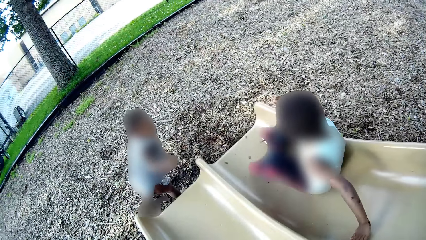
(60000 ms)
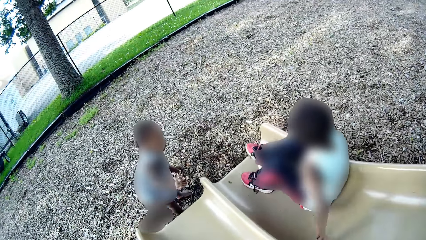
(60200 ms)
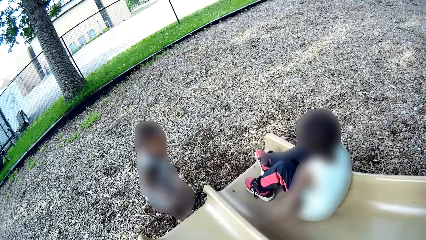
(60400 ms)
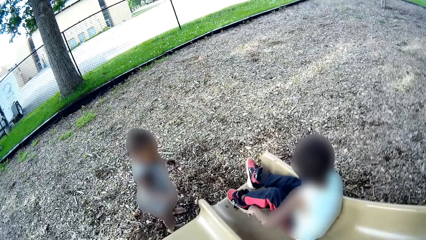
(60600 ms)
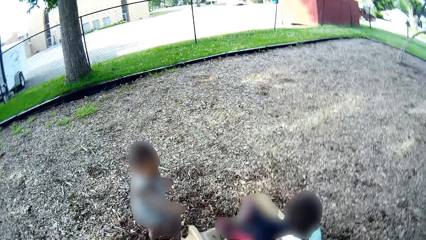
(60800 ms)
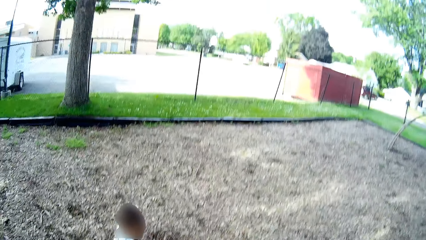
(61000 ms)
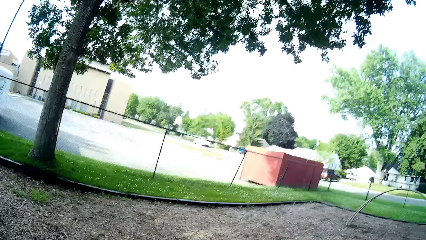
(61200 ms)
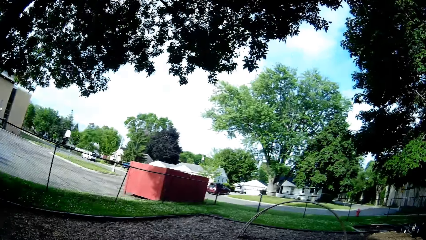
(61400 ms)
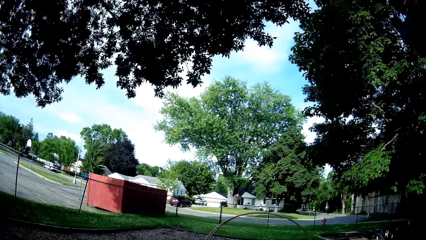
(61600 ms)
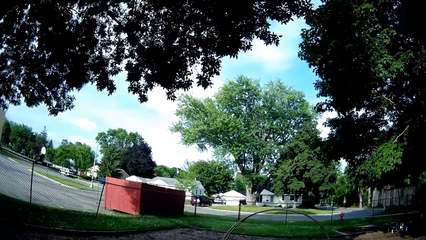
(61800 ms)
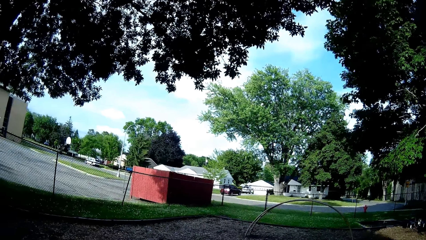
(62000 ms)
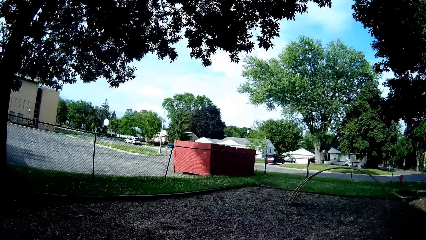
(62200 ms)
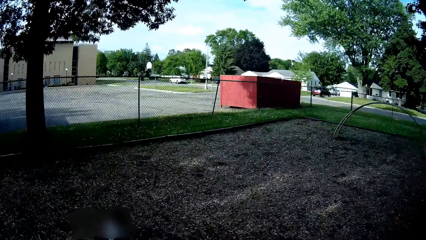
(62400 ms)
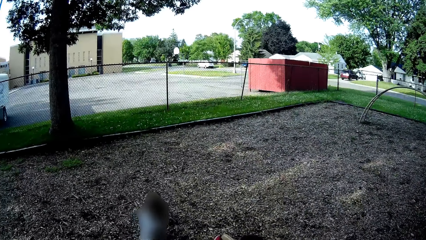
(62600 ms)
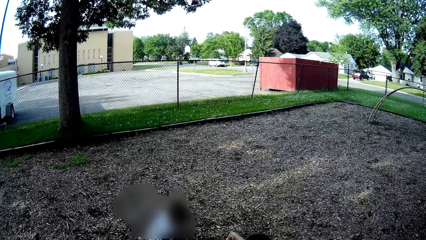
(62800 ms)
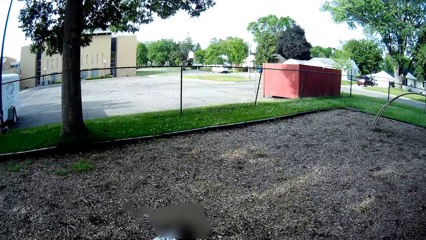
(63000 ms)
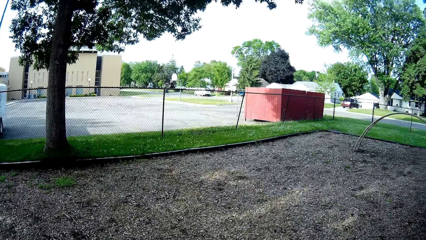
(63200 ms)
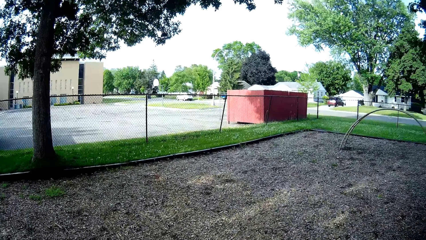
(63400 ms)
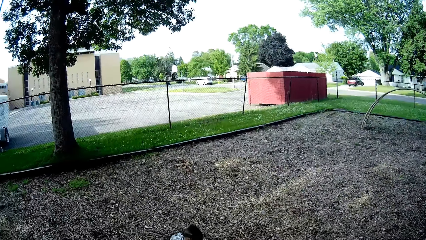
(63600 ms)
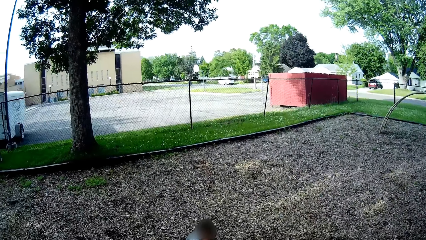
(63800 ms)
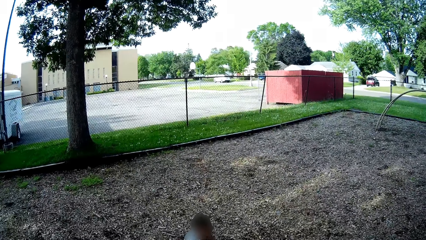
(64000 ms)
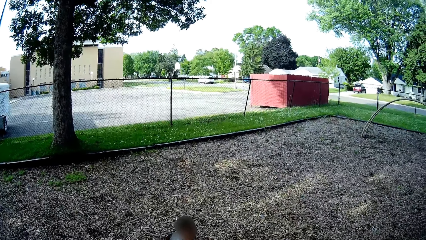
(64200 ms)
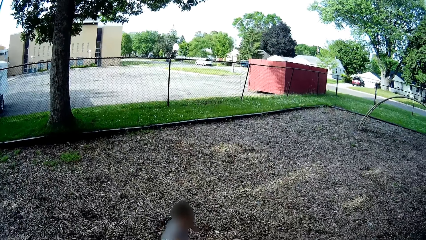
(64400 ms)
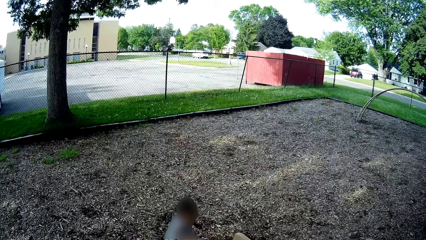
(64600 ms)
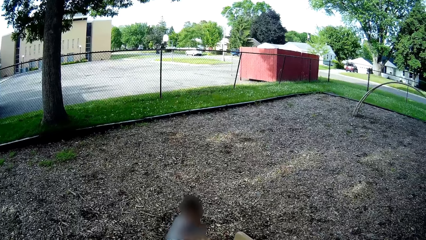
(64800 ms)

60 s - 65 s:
The camera wearer interacts with the boy.

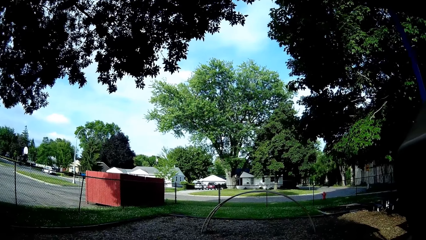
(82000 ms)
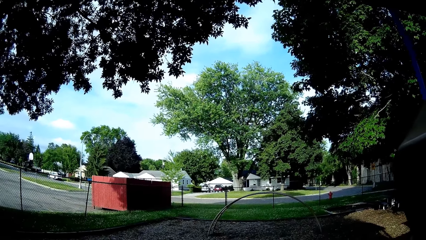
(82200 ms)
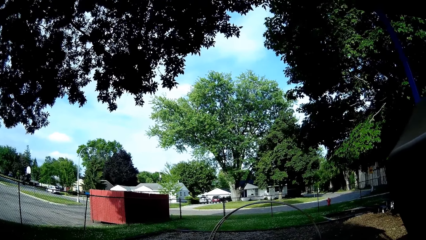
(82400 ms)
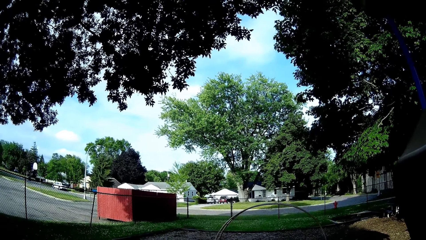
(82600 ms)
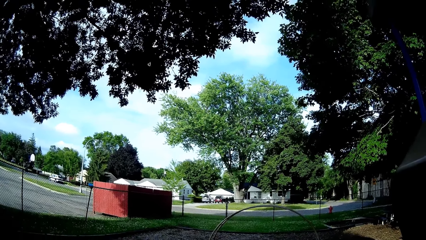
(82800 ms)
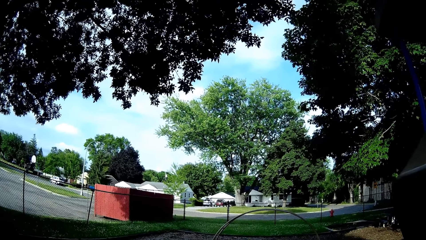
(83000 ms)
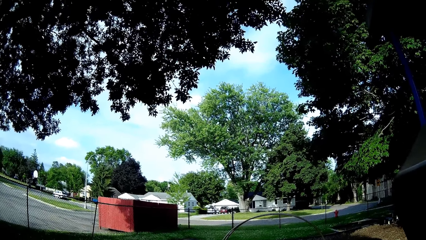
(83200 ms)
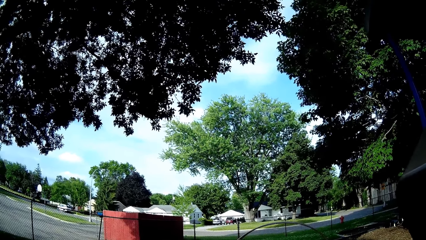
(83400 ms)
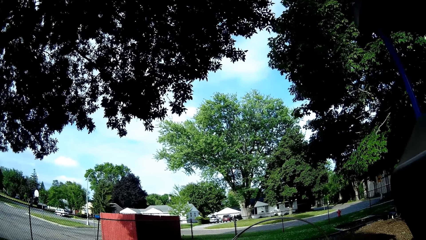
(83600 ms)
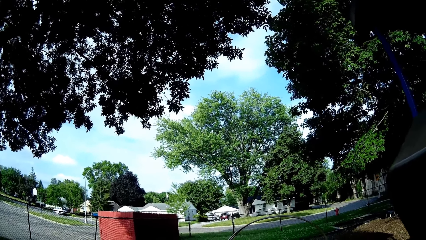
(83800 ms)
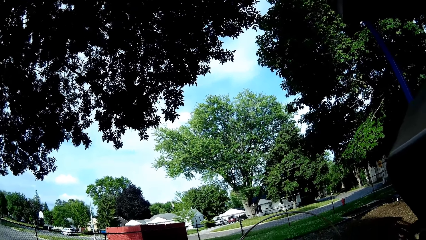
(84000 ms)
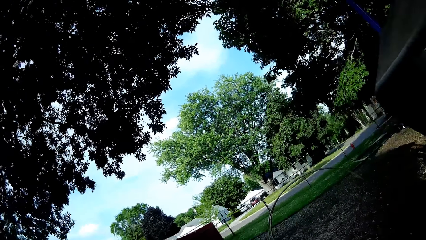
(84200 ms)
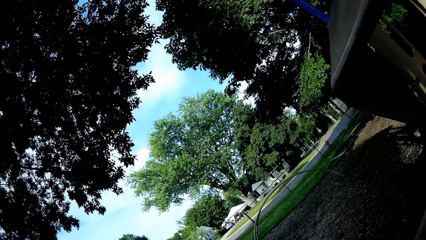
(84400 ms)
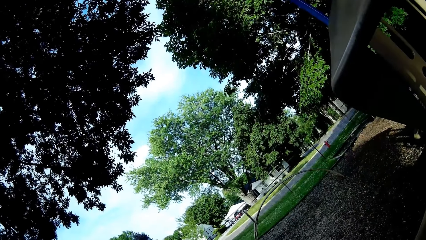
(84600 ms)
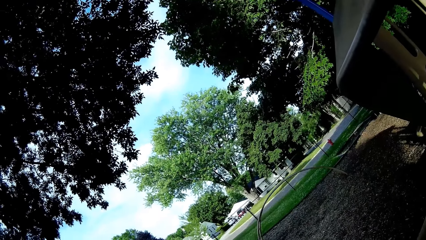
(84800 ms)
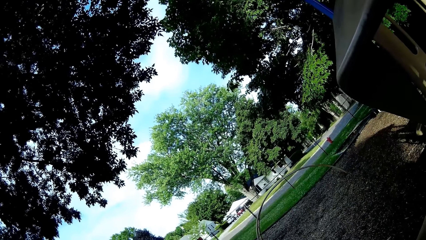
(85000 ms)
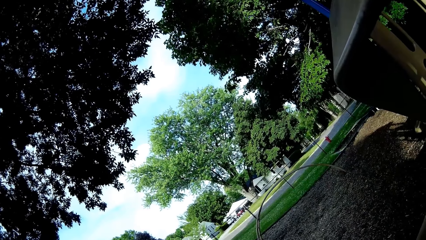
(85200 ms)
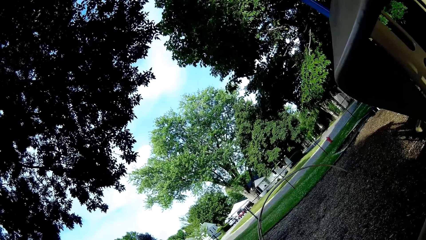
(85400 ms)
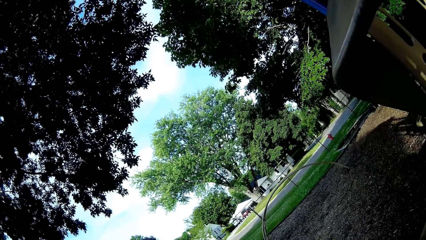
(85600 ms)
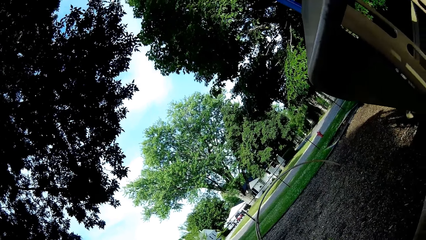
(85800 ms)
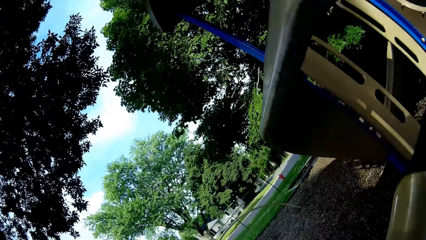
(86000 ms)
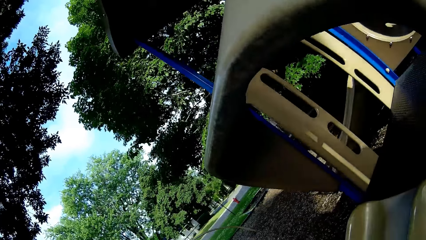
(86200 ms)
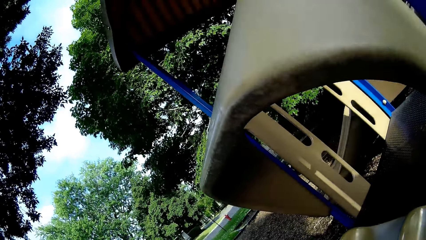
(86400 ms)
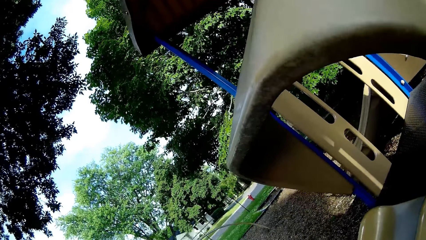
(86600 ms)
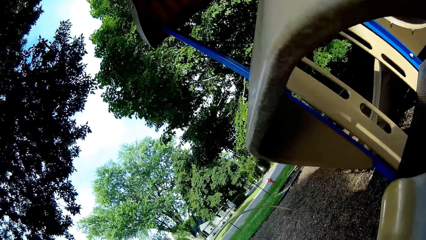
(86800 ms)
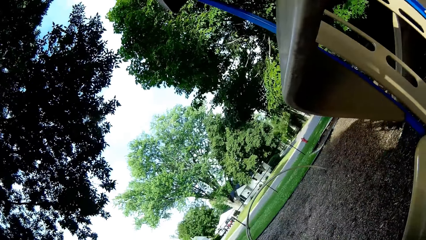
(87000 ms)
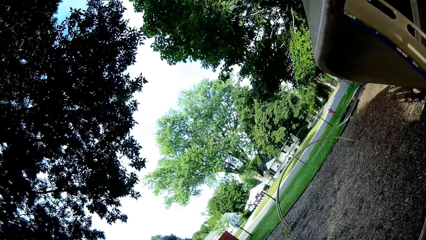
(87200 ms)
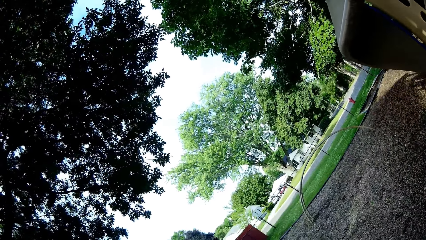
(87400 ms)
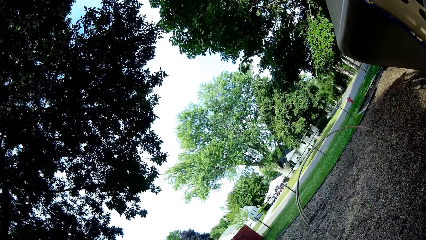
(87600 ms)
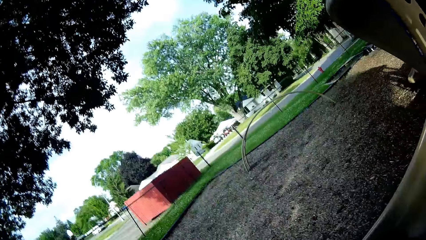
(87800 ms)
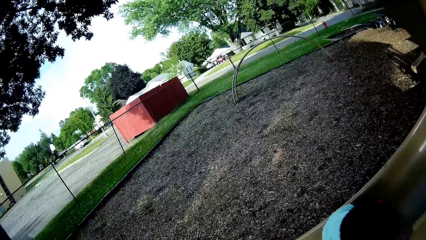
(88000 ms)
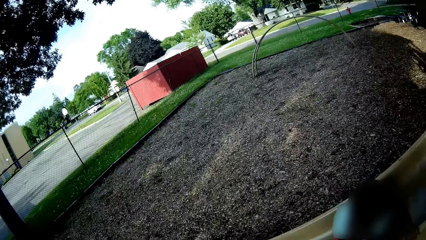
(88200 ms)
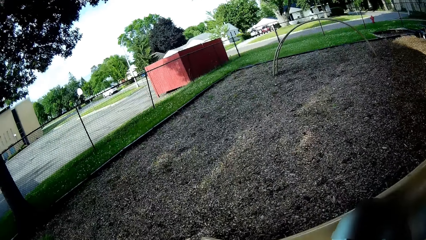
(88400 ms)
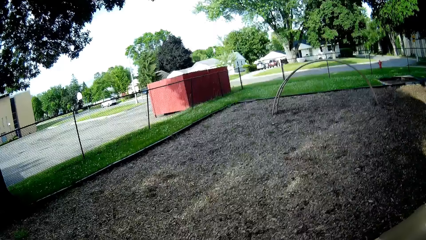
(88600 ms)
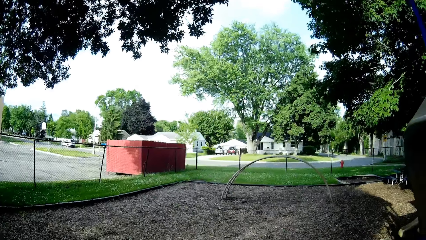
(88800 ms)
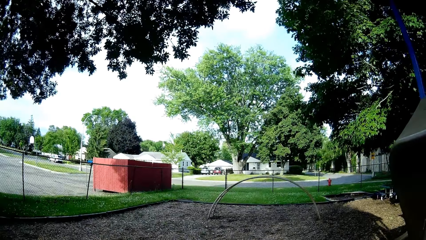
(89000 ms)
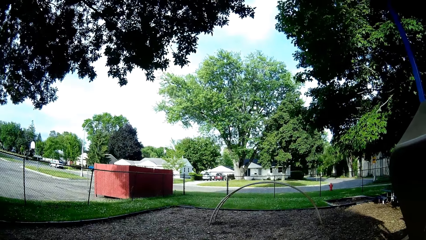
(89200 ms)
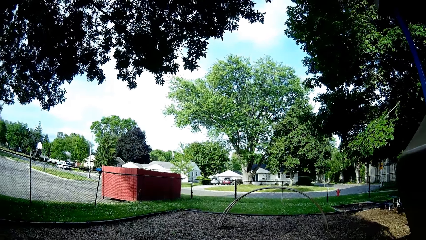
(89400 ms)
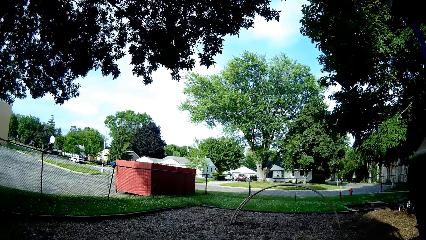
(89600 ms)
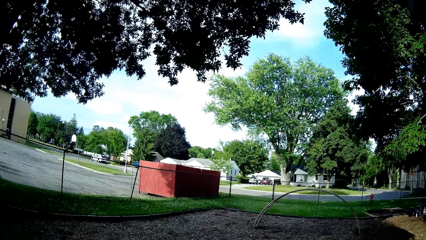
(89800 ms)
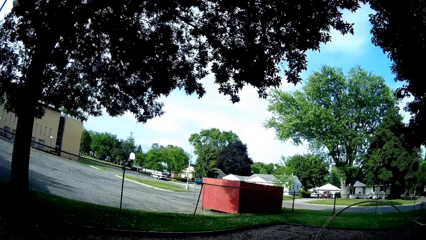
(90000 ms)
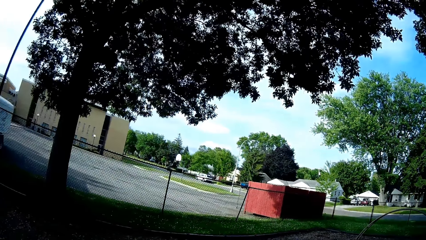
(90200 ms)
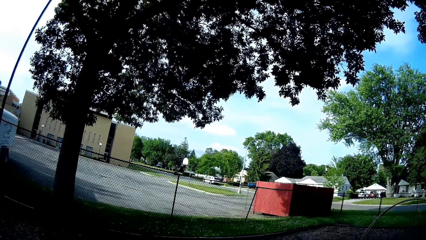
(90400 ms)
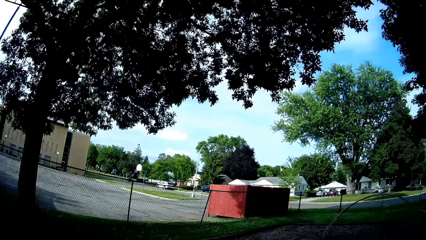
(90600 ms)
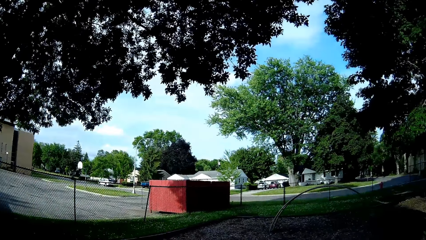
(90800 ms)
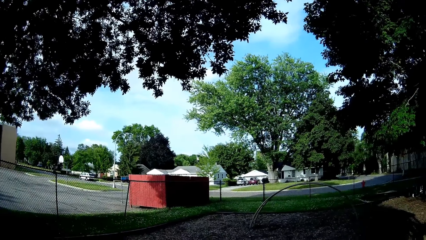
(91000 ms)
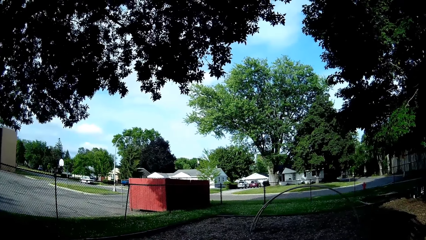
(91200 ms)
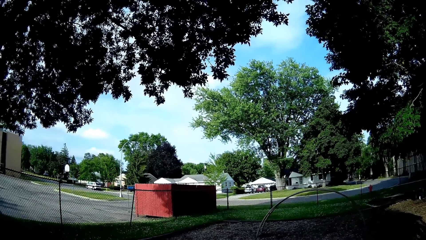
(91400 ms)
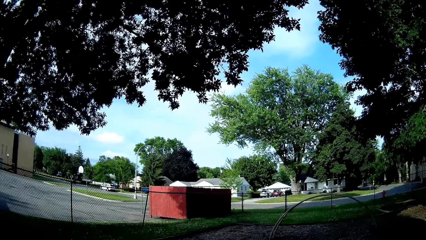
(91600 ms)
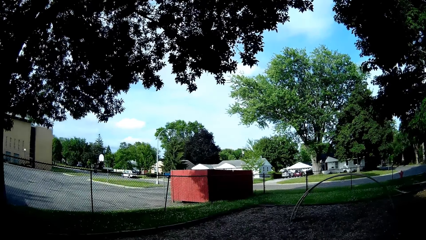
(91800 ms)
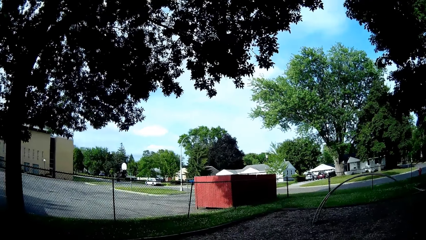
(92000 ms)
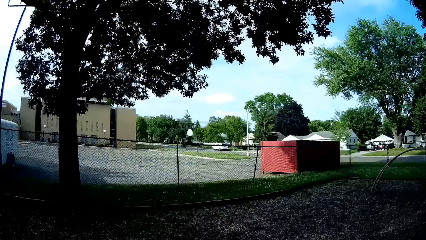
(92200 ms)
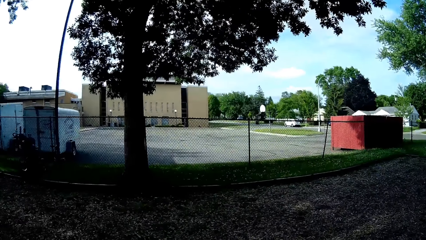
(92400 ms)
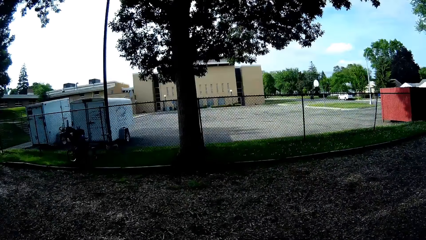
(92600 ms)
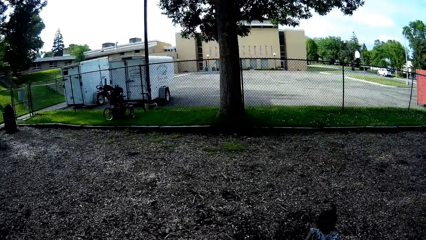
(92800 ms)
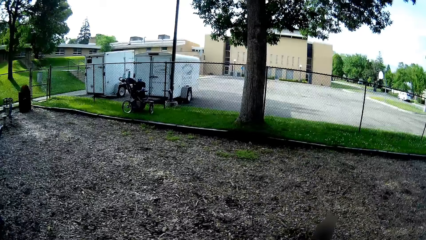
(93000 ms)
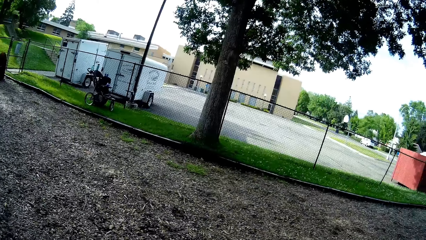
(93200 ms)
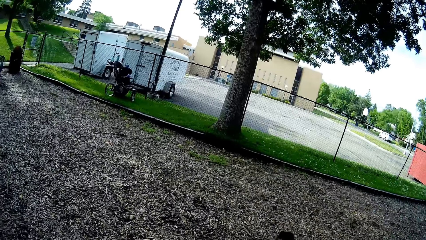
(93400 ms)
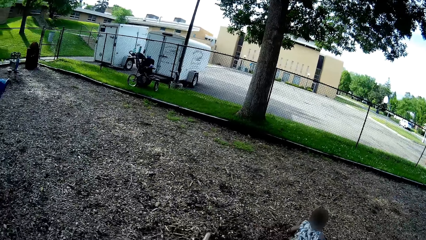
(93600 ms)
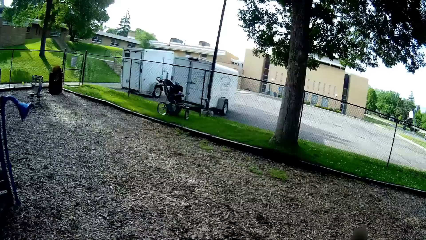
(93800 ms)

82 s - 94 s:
The boy interacts with the camera wearer. The camera wearer looks around the area. They converse with the boy. They look around the area.
